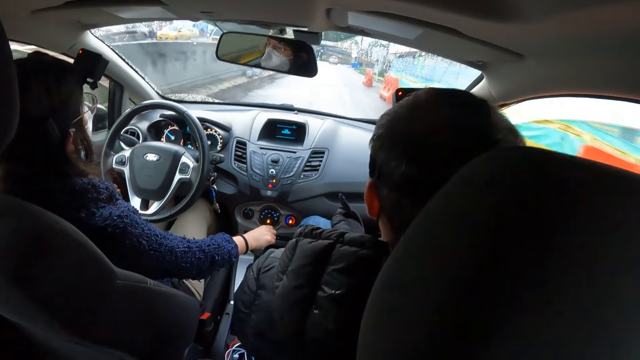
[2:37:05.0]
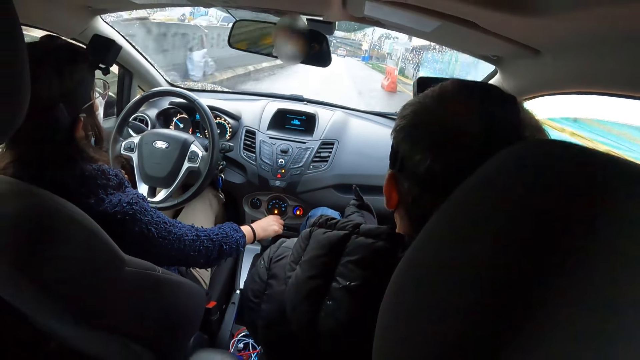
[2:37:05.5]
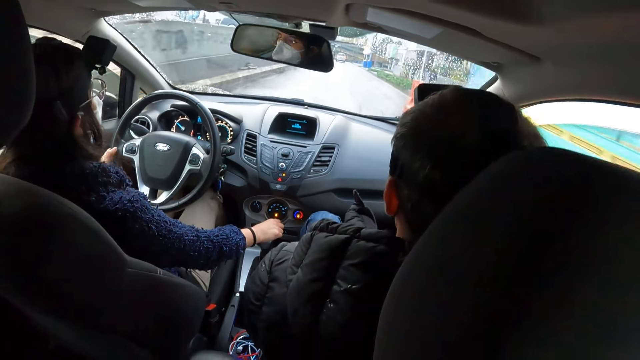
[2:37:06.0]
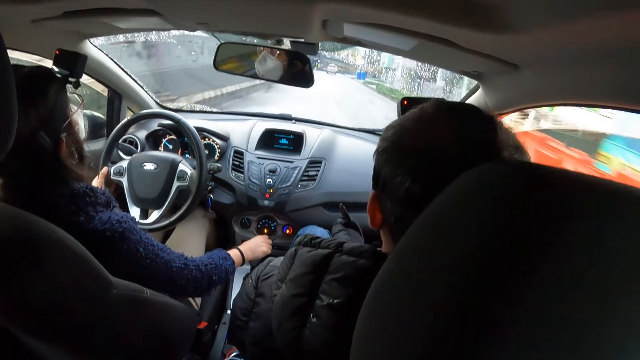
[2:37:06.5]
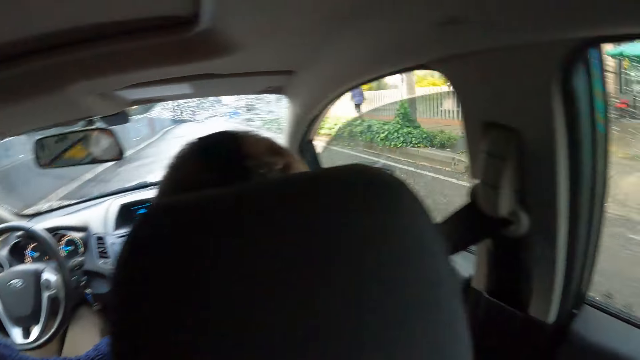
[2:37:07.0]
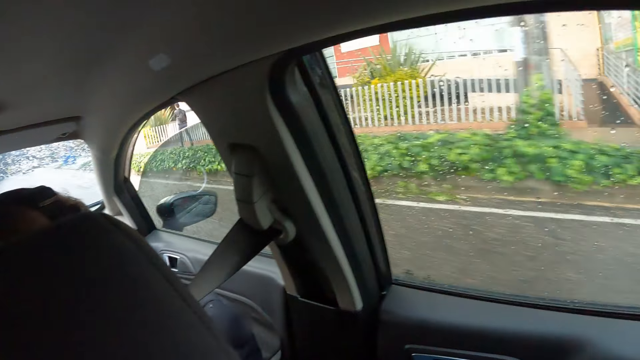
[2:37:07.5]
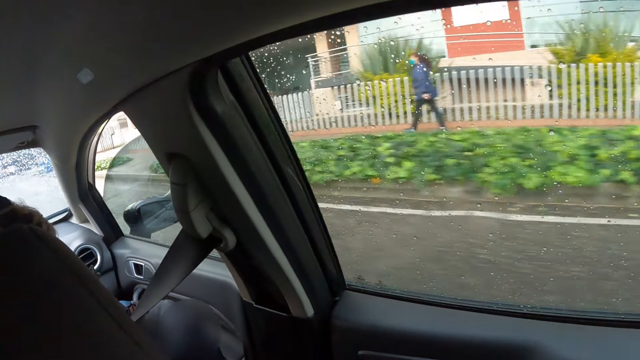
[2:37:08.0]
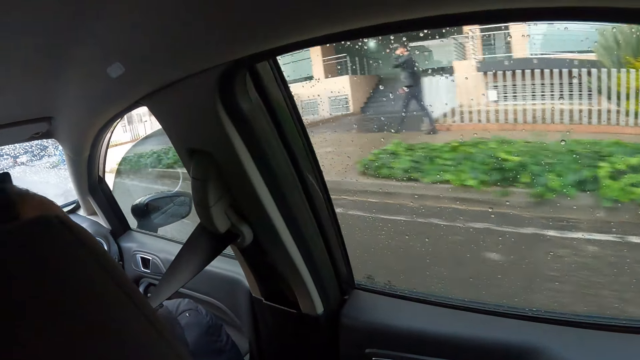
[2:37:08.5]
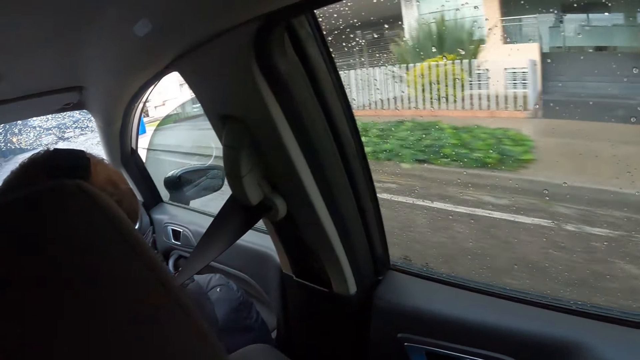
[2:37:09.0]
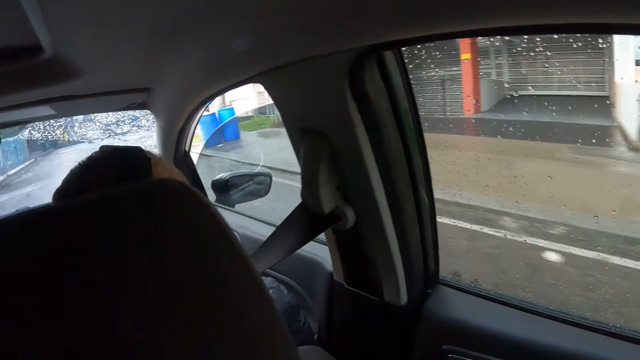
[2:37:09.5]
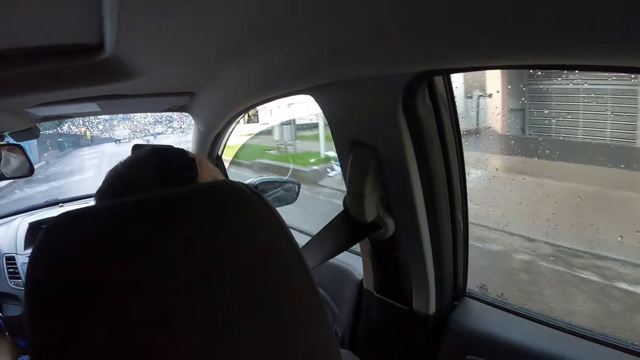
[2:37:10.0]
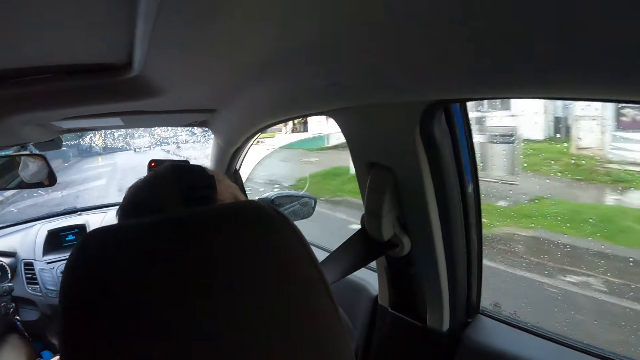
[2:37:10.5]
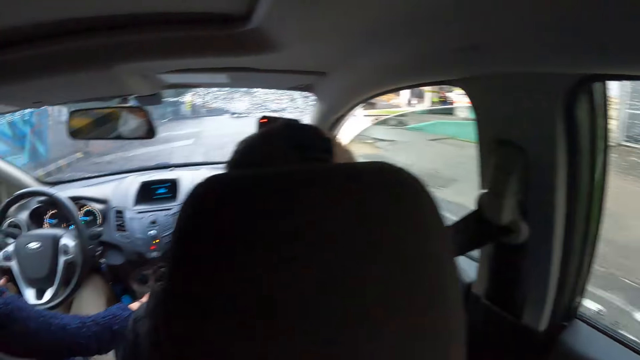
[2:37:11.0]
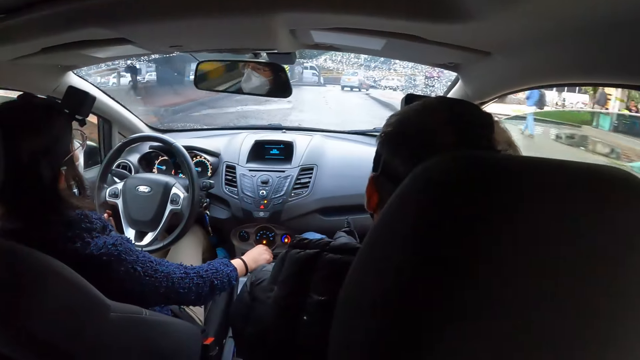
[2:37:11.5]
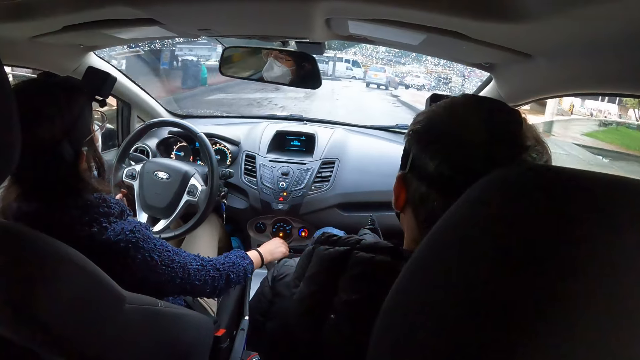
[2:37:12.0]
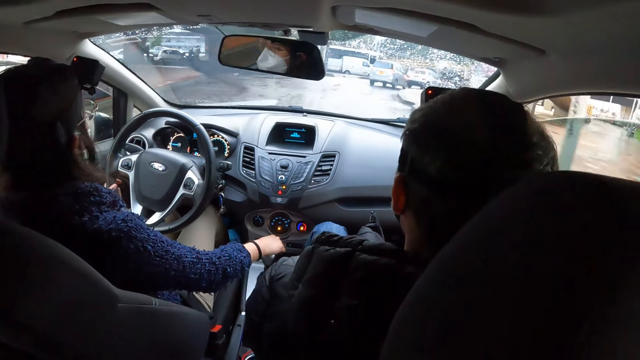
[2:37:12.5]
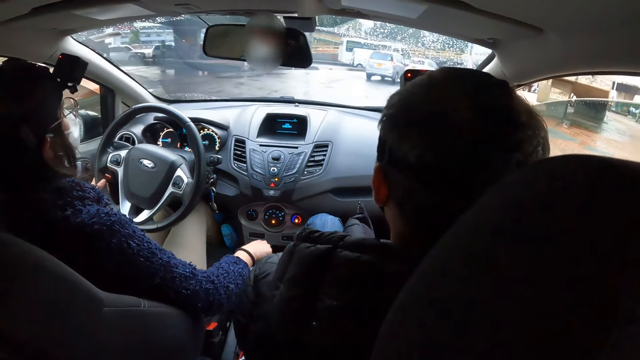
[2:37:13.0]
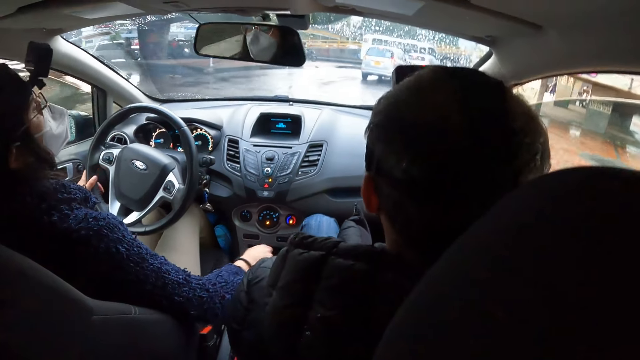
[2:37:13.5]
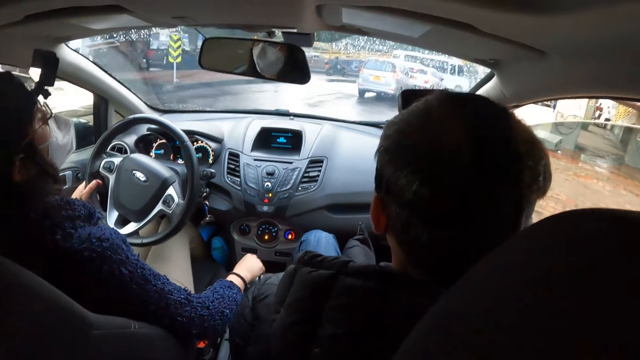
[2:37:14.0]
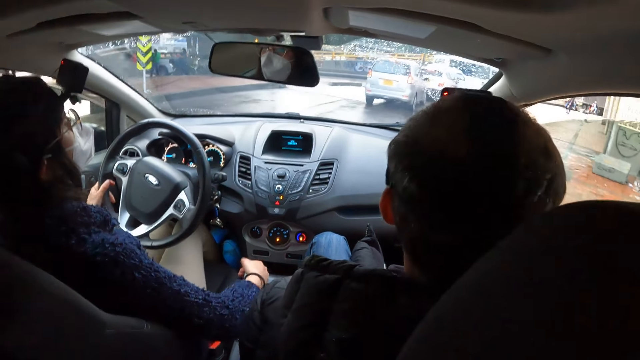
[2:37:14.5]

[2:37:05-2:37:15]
The camera wearer looks around. A man walks. The camera wearer looks around. A woman drives a car.

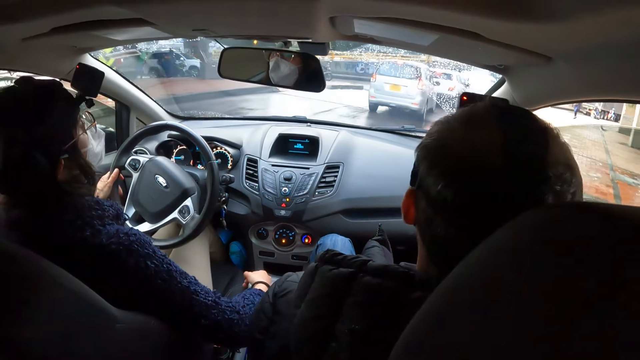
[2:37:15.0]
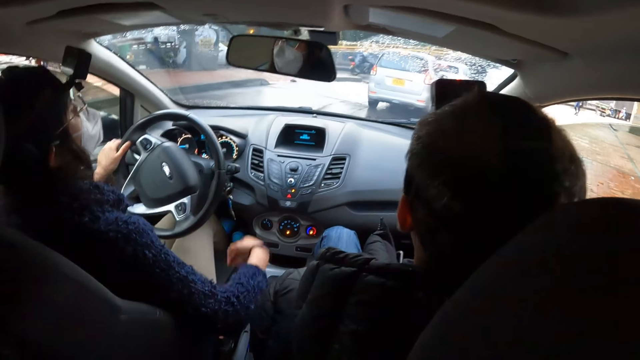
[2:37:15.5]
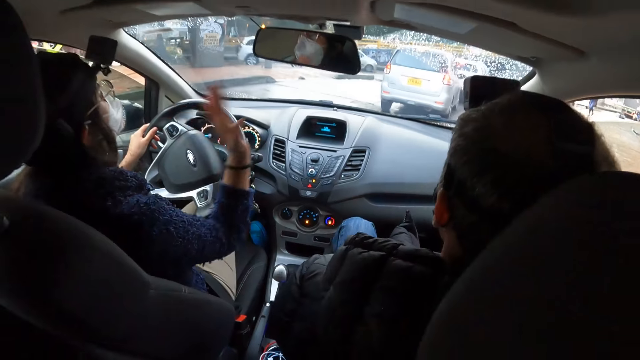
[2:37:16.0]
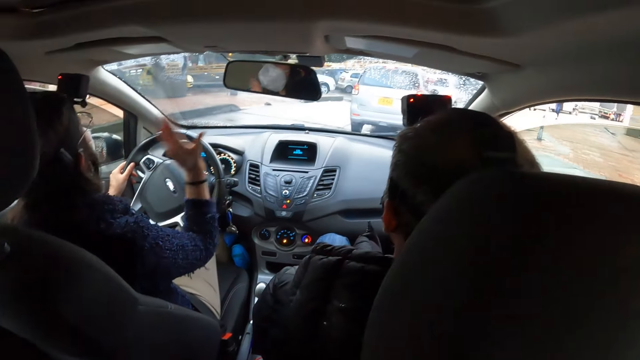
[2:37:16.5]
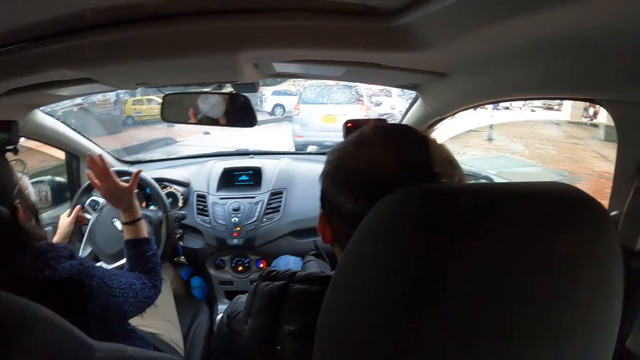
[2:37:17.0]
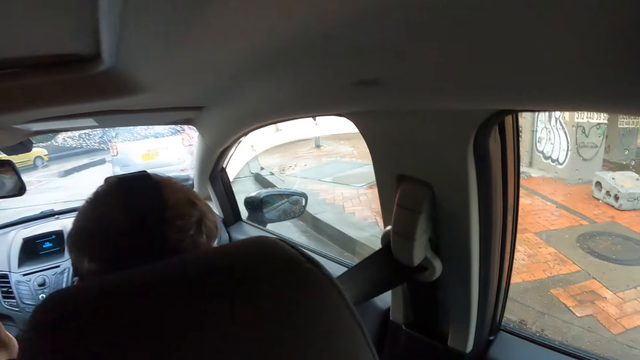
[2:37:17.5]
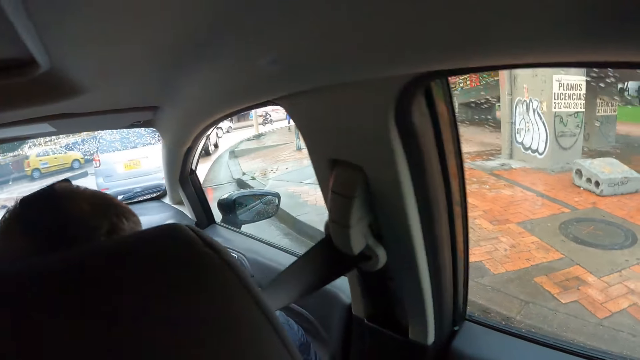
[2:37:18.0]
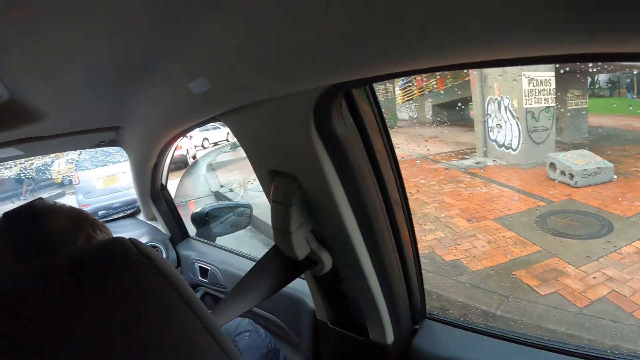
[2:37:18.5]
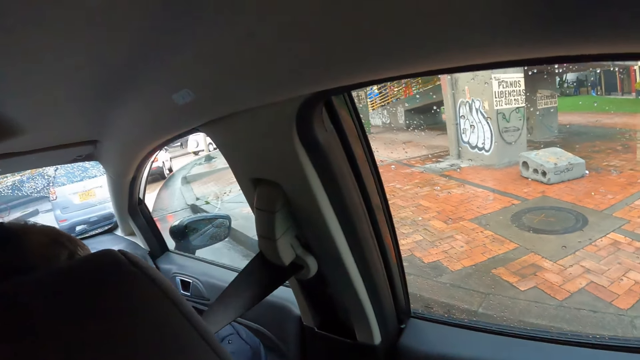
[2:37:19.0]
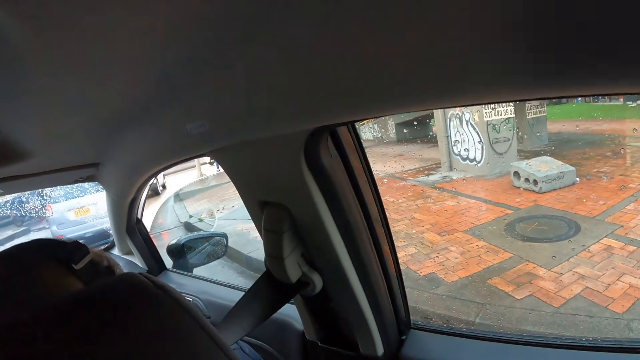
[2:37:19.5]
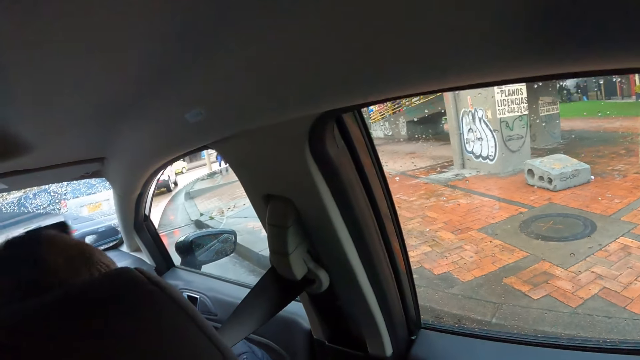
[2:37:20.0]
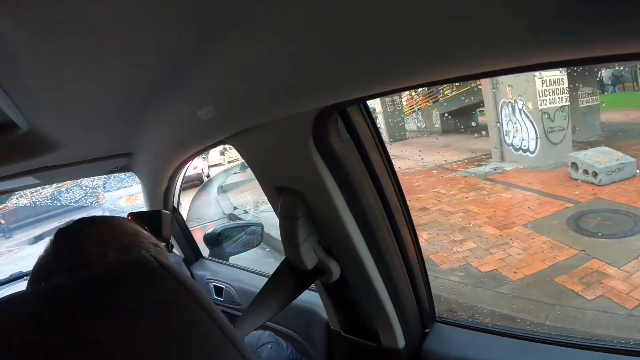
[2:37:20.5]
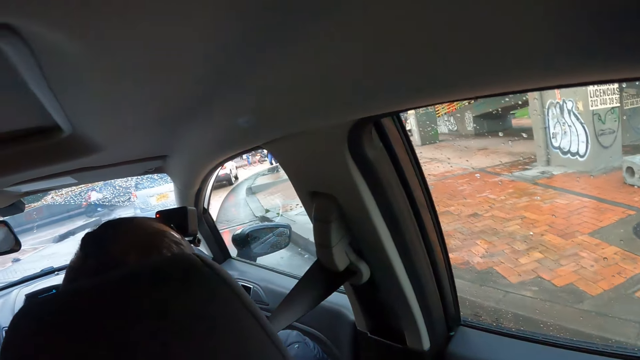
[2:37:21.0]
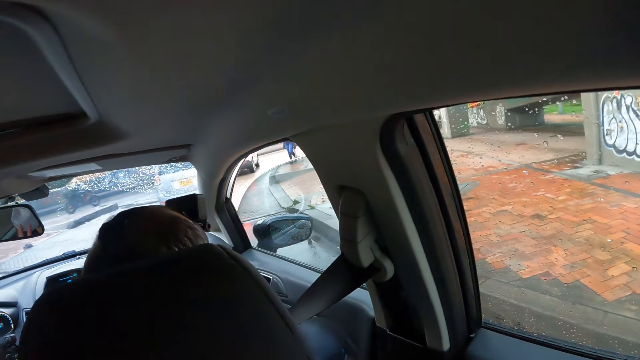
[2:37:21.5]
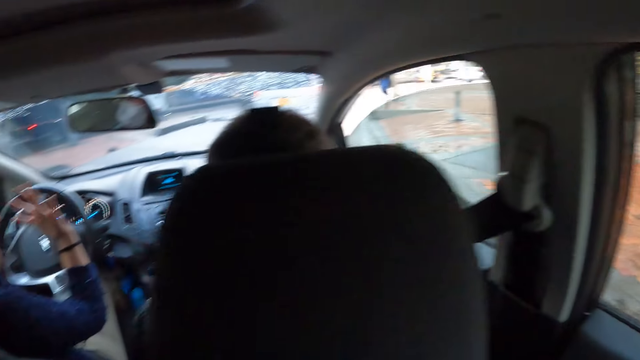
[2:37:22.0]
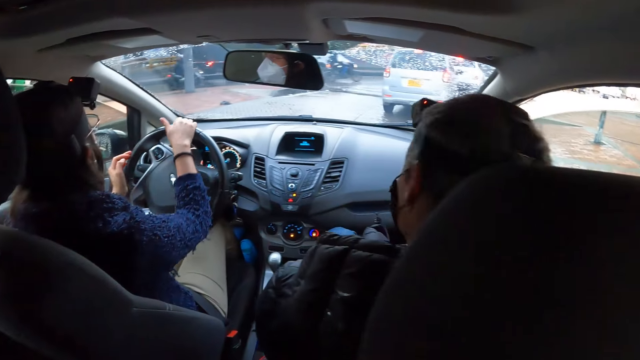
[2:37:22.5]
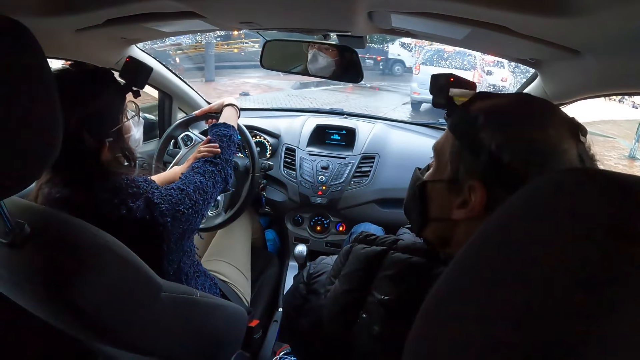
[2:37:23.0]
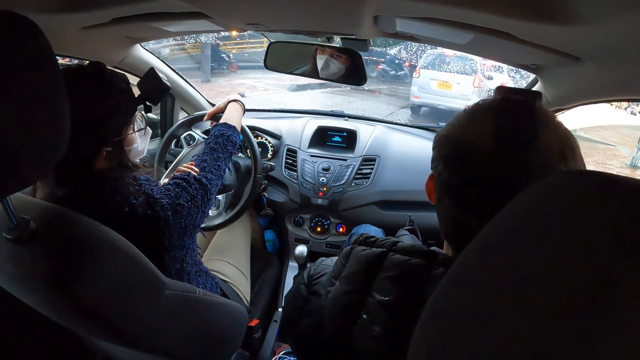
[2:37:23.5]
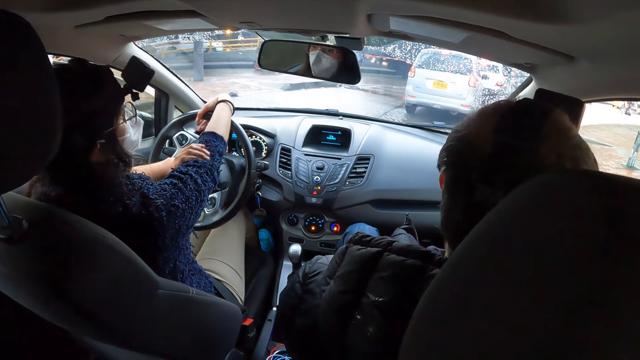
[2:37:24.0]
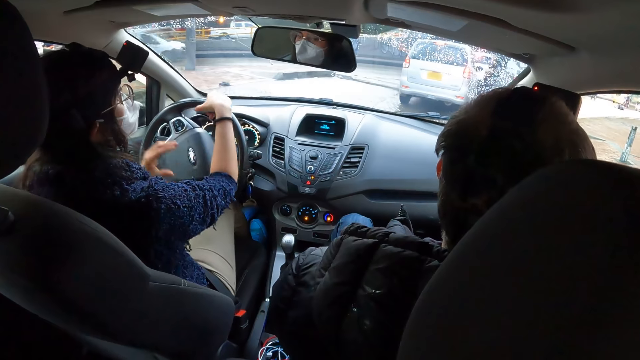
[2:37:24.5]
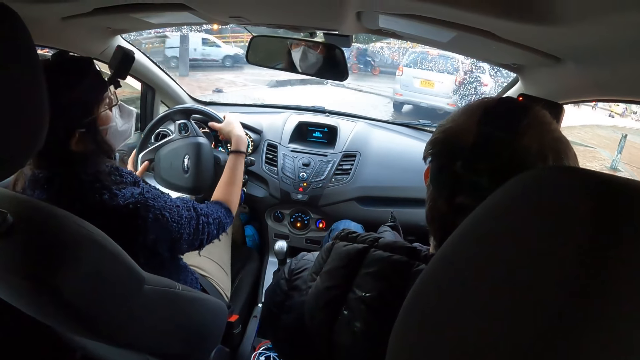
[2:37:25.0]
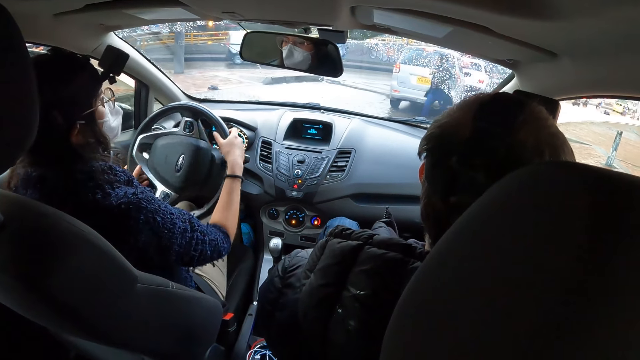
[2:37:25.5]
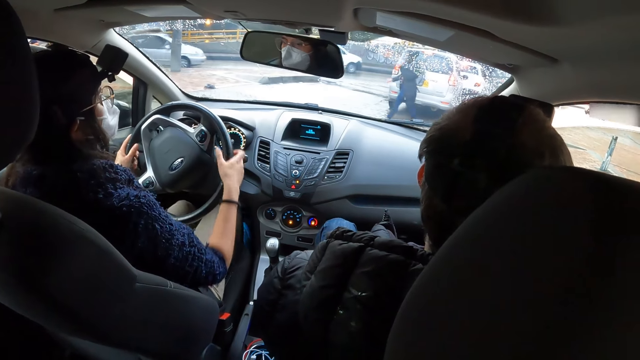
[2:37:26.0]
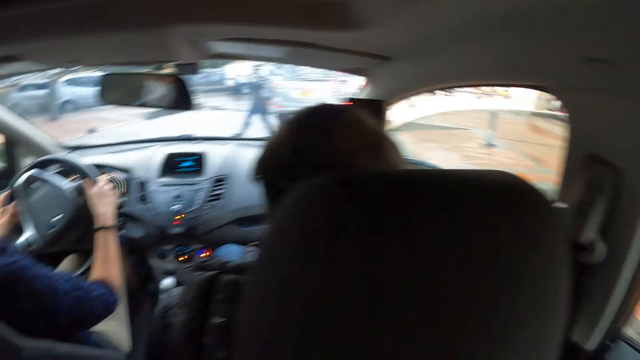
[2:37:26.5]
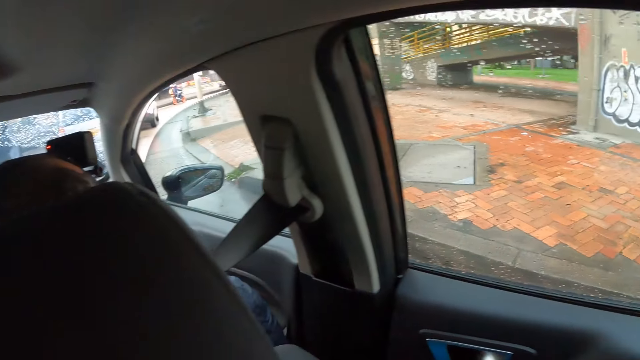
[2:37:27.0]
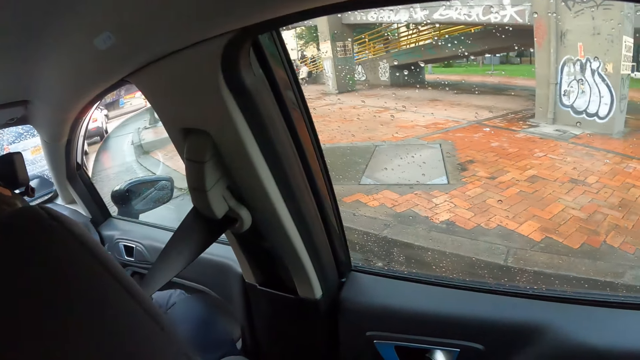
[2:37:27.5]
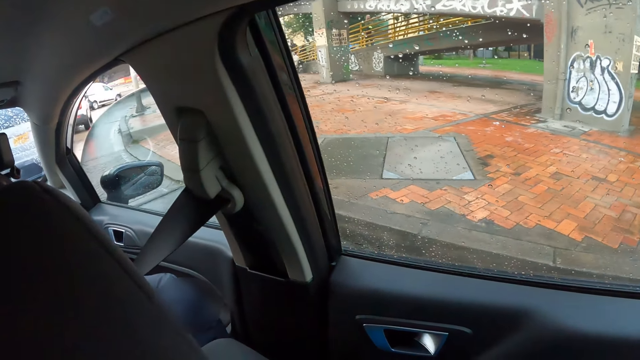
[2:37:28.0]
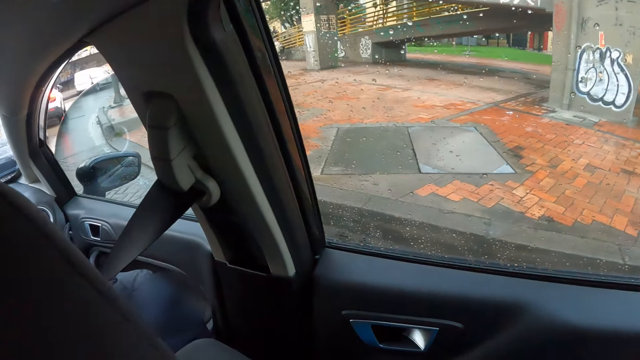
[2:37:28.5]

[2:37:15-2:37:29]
A woman gesticulates with her right hand. The camera wearer looks outside. The woman holds the steering in the car with her right hand and pulls a sleeve on her right hand with her left hand. The woman folds a sweater. The woman drives the car with the steering in both hands. Another woman crosses the road. The camera wearer looks outside.
